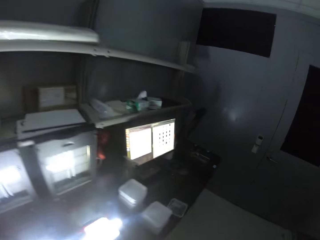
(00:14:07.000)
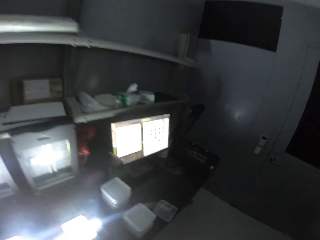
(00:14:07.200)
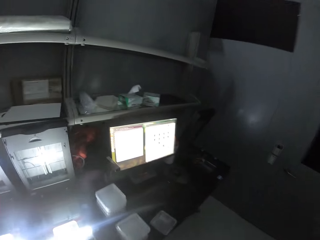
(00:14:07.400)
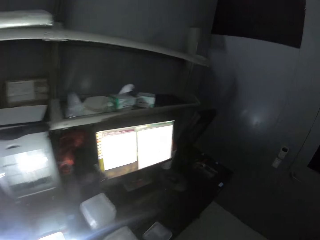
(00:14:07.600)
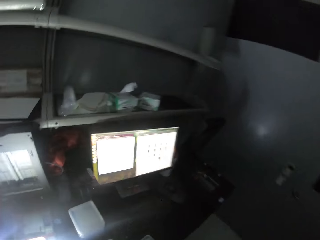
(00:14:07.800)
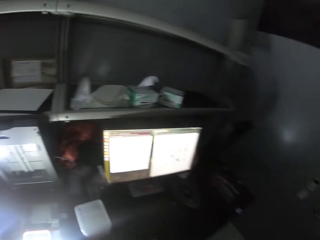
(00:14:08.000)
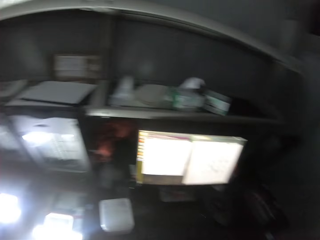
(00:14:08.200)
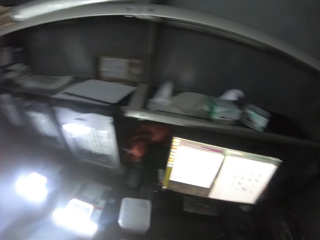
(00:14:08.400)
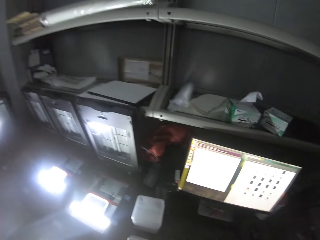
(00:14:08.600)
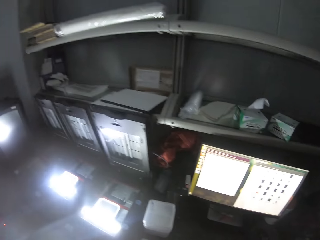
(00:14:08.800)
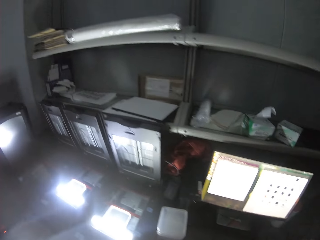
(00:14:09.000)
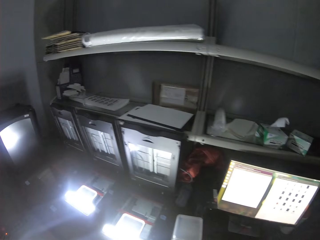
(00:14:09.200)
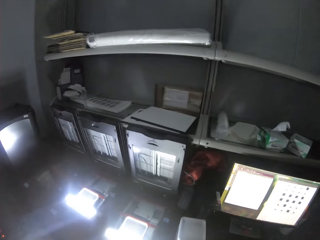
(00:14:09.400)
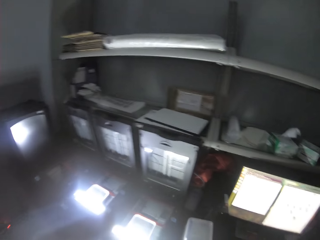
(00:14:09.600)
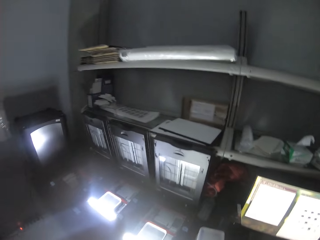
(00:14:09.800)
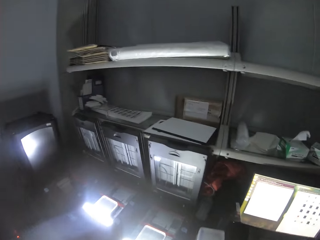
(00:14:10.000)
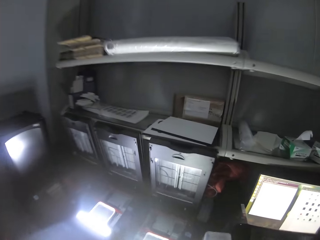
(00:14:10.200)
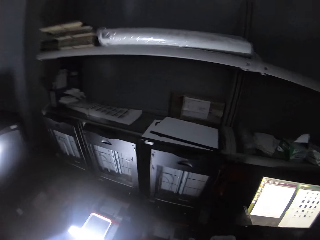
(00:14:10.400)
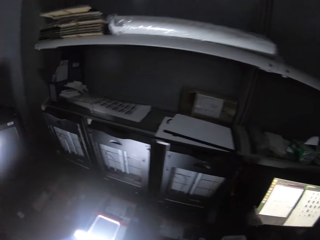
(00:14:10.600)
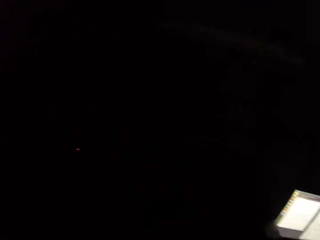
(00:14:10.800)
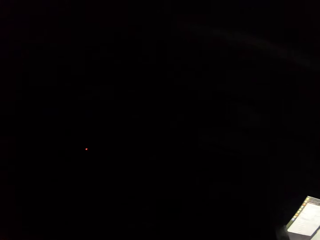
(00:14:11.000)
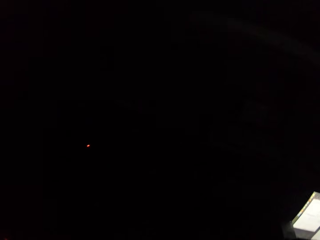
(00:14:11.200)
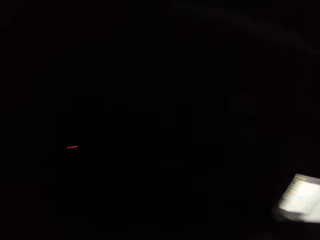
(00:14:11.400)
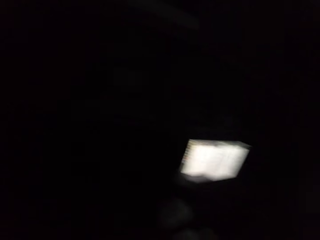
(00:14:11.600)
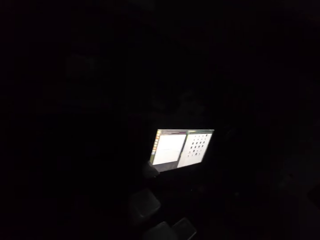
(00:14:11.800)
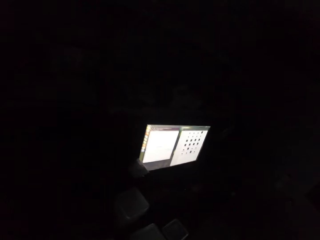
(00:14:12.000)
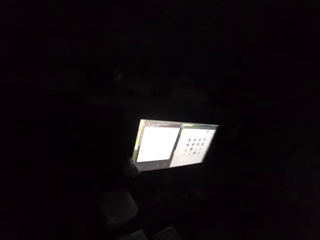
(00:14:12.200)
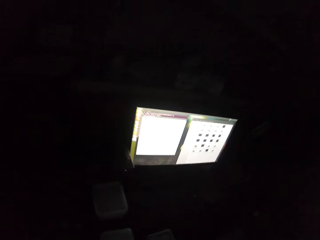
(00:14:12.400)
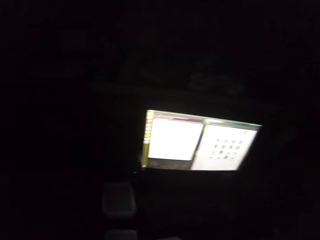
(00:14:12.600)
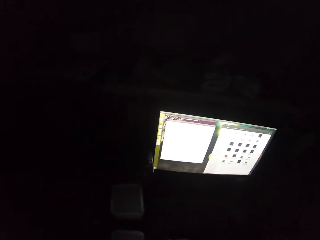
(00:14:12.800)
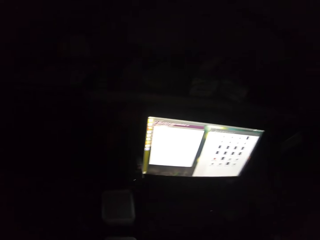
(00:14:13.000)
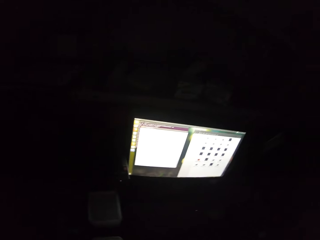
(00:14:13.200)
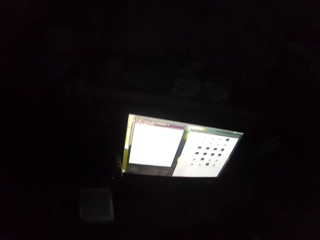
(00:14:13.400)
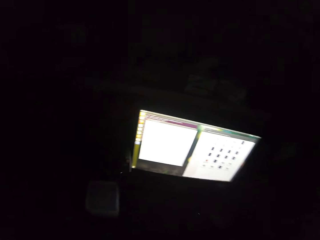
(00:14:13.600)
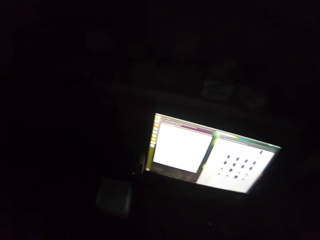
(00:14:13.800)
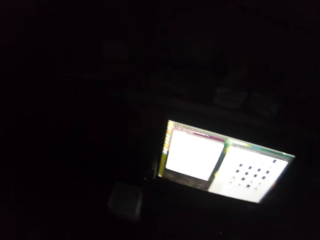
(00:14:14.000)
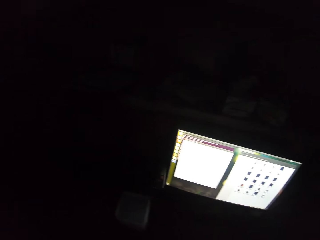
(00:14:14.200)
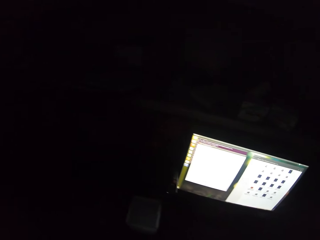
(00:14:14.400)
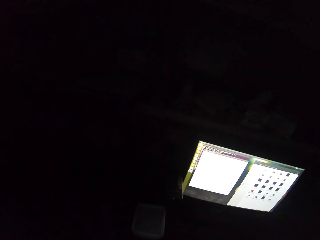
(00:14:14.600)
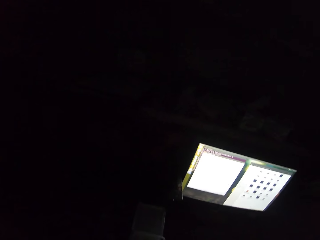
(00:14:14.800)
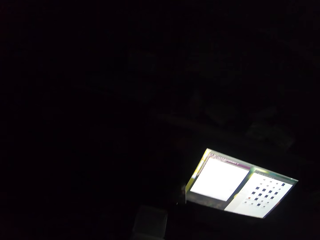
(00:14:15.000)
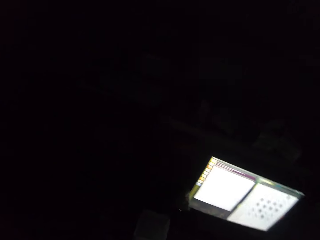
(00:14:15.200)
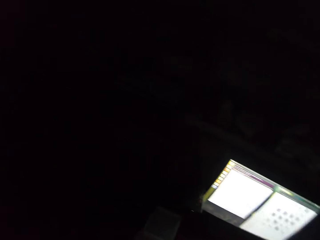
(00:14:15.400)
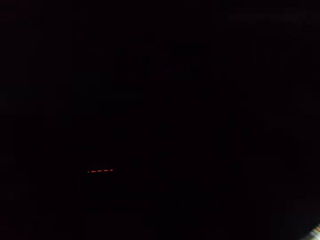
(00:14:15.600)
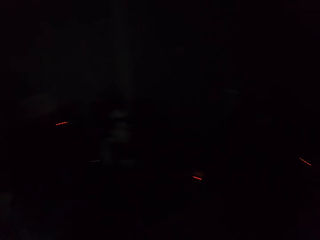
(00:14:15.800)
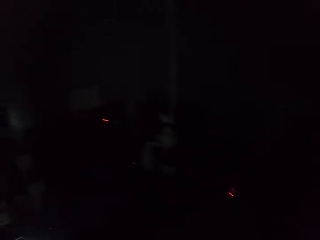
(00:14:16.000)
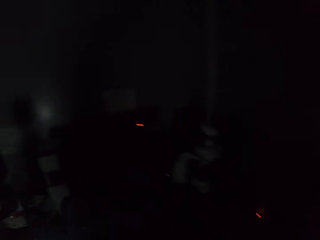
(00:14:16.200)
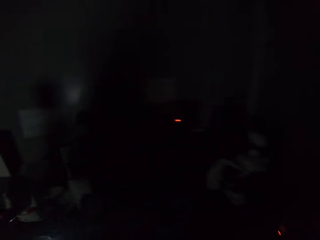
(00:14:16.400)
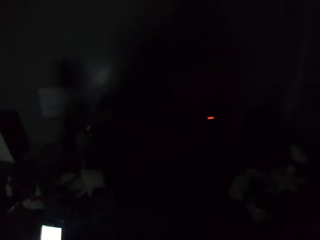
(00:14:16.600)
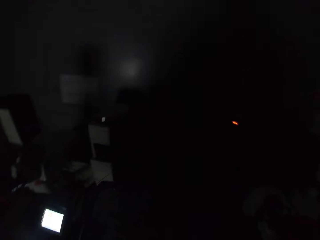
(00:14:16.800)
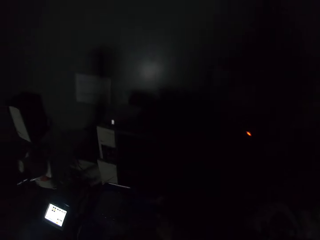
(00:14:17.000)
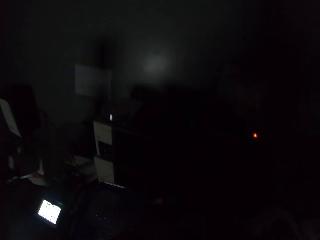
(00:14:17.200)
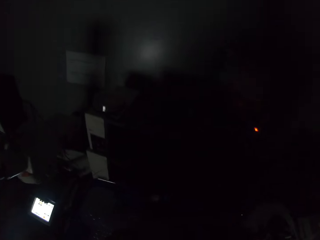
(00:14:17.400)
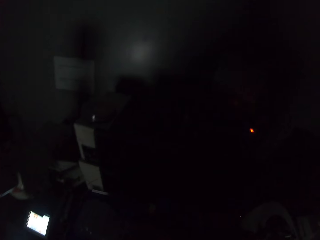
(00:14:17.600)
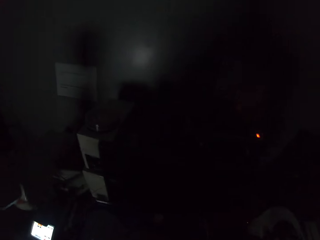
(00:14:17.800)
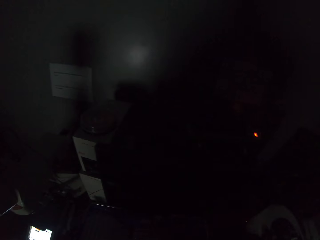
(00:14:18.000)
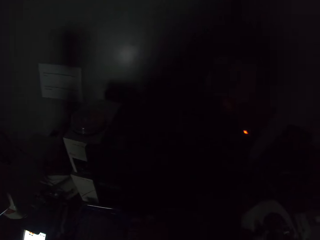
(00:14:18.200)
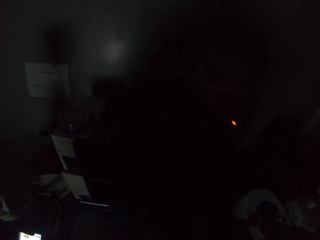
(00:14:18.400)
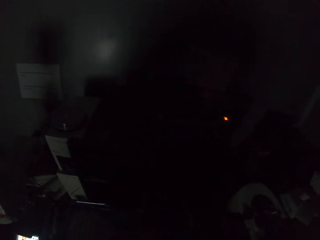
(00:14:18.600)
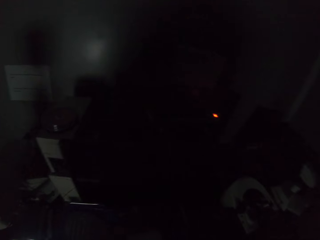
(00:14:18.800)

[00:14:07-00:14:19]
The camera wearer walks around the room. They use the desktop.

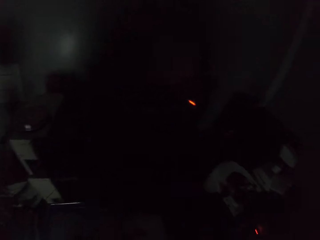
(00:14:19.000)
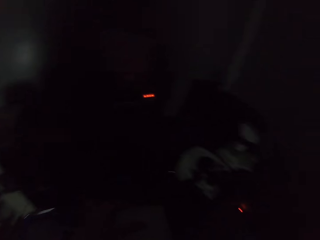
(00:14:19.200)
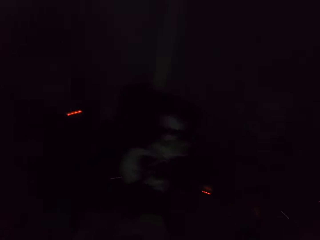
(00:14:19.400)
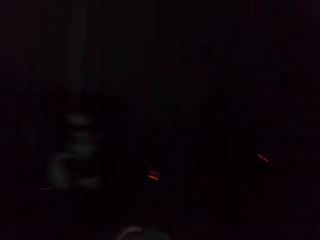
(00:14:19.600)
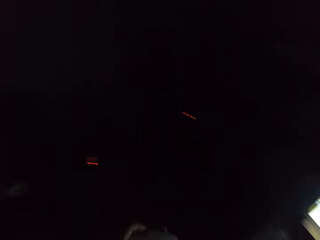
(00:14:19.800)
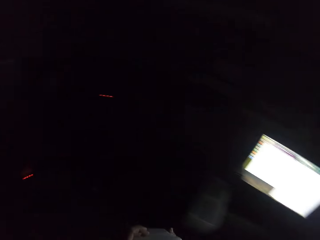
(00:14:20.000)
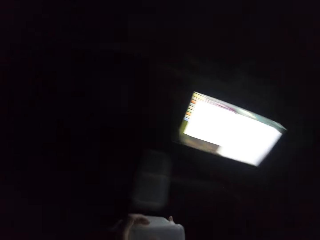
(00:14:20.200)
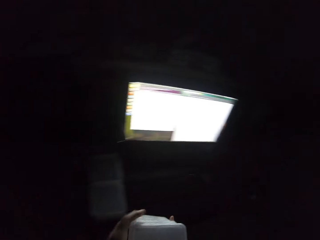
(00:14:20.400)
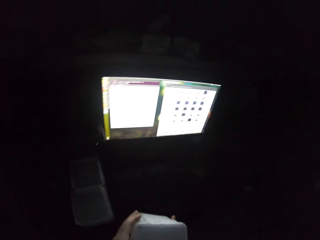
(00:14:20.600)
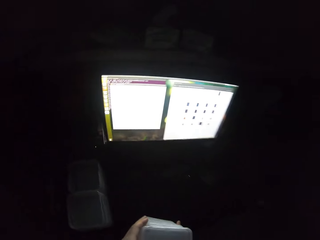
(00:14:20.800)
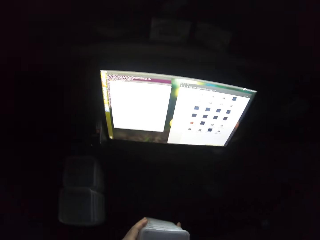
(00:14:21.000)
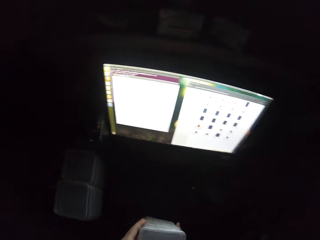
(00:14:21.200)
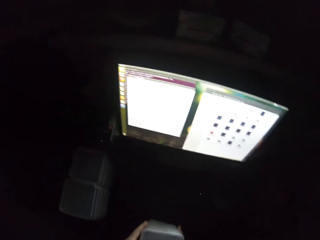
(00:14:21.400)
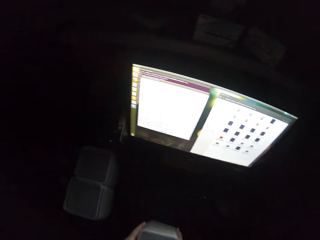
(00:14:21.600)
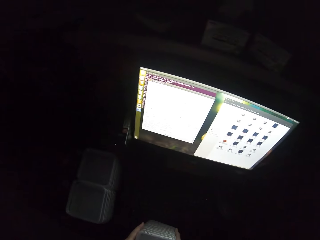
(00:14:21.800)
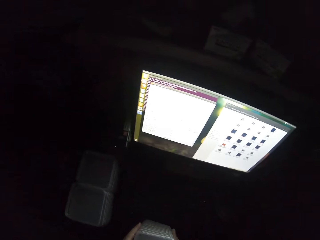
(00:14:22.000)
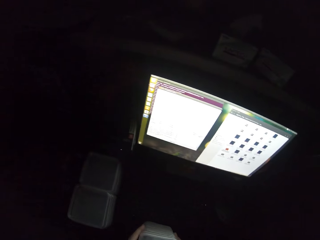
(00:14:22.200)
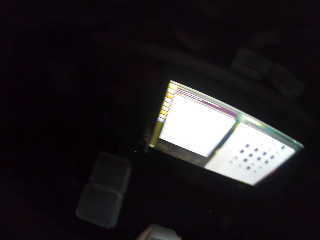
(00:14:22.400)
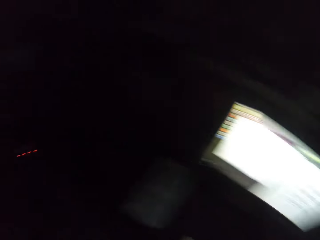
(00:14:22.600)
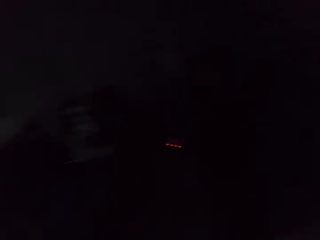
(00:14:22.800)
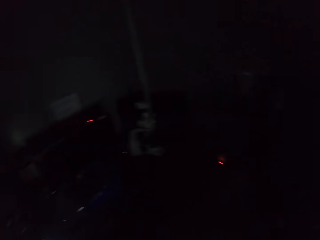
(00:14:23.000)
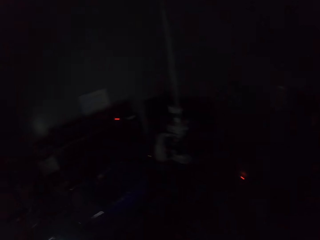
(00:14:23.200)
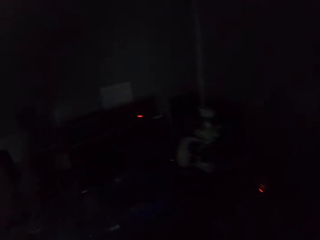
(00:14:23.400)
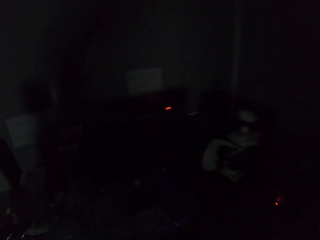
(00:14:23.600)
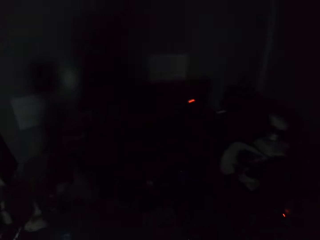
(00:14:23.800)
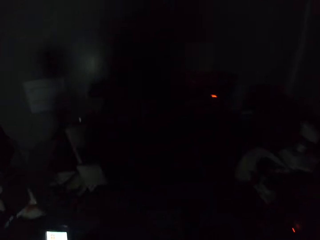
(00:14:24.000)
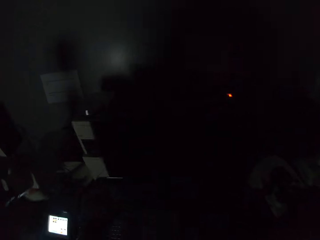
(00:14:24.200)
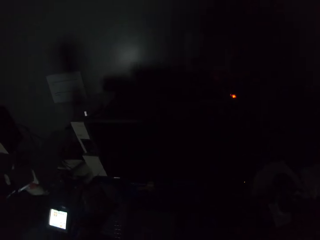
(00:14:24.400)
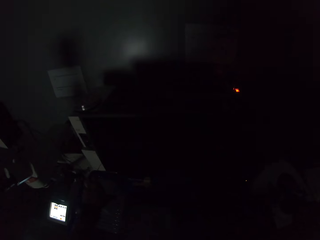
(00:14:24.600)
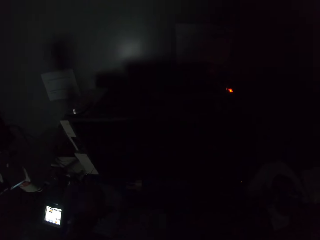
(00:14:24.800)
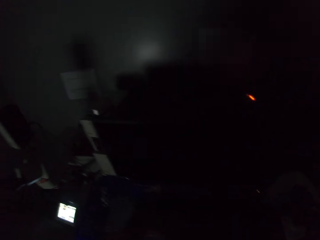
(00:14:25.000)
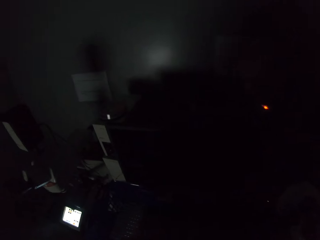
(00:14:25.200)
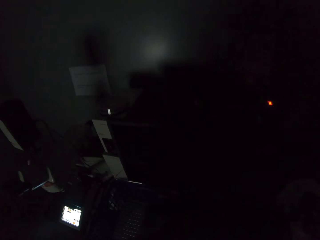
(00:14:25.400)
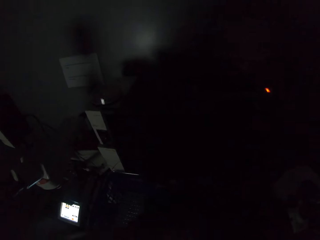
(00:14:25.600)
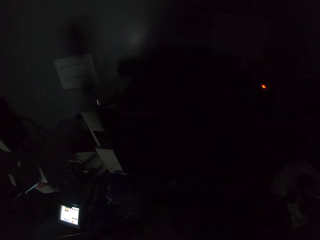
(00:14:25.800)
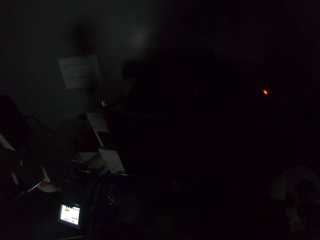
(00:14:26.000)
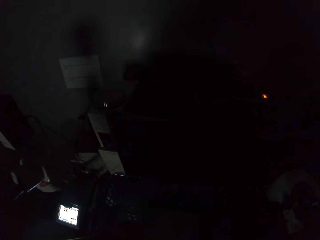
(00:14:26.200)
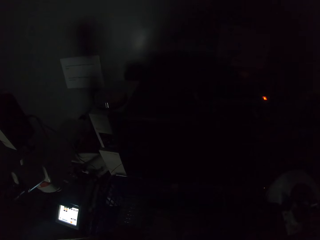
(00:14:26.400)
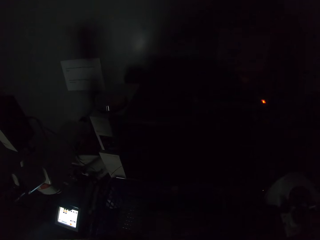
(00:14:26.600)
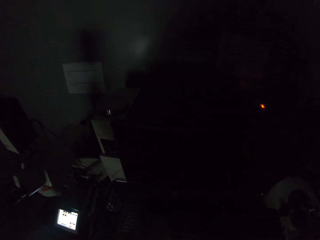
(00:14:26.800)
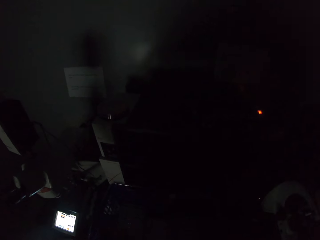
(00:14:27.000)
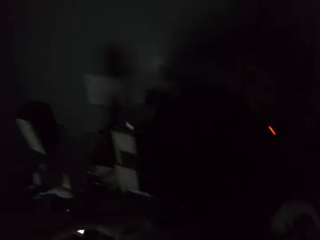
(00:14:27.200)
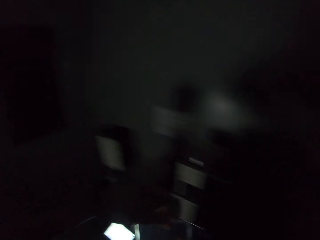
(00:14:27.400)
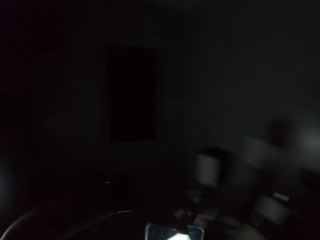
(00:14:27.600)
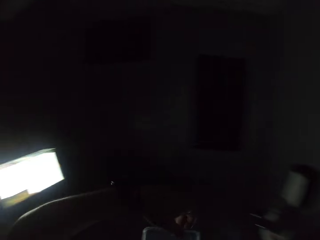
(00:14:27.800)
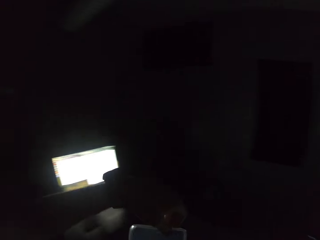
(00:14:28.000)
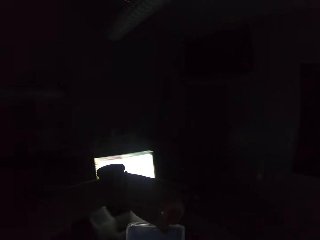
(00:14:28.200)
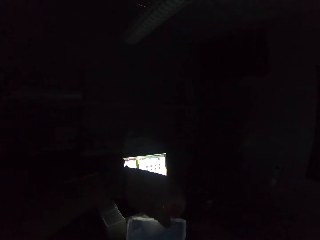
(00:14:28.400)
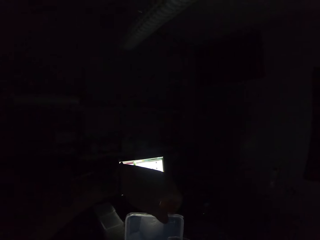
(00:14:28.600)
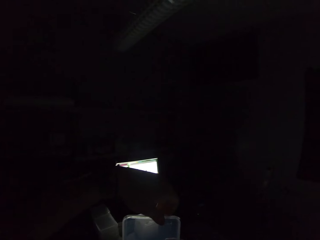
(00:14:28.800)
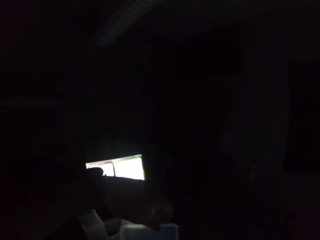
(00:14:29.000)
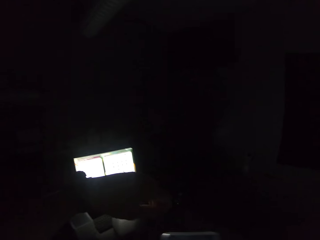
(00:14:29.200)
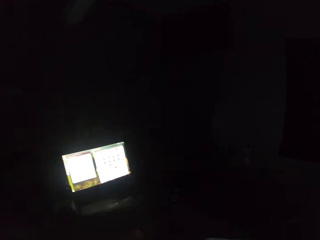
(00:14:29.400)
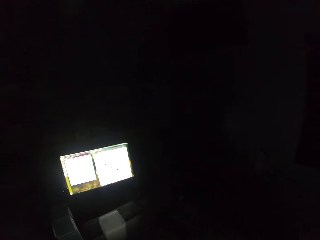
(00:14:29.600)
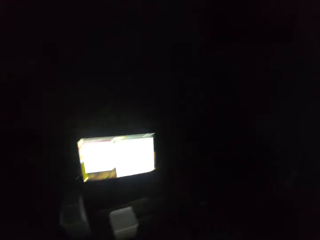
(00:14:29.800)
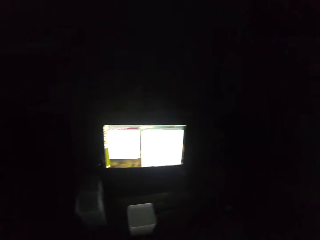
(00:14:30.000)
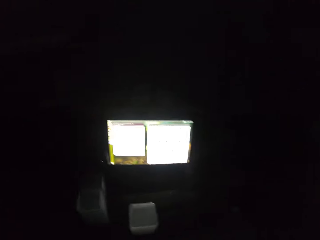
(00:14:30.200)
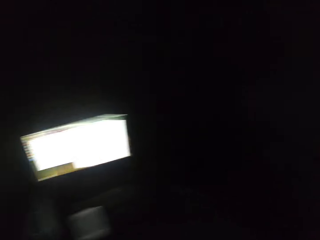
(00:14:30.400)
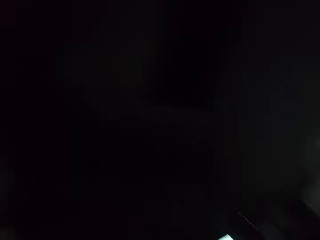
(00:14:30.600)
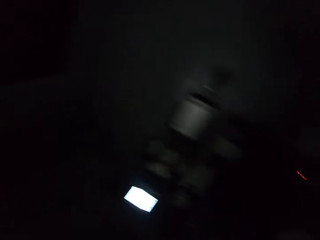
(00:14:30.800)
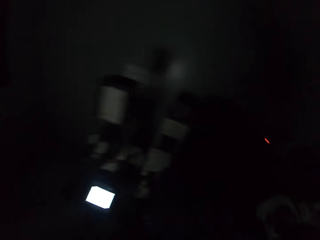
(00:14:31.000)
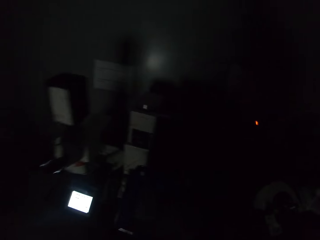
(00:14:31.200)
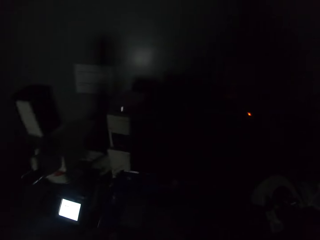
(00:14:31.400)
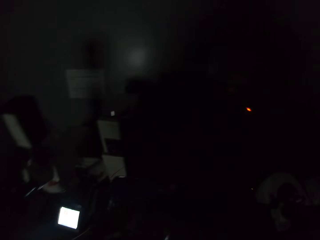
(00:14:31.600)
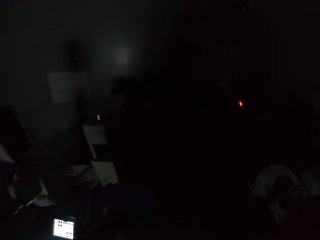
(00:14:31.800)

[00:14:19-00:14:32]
The camera wearer holds an item on his left hand. He walks around the room. He drops the item on his left hand.
